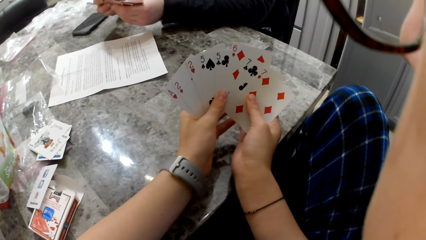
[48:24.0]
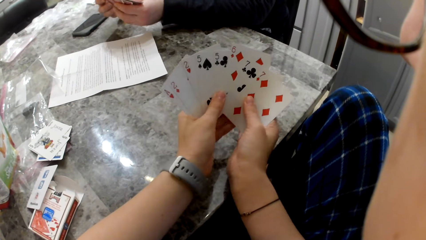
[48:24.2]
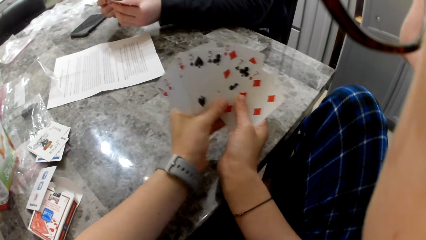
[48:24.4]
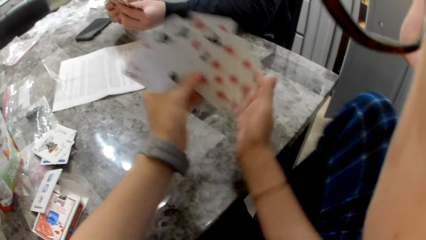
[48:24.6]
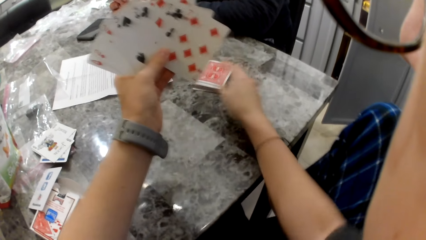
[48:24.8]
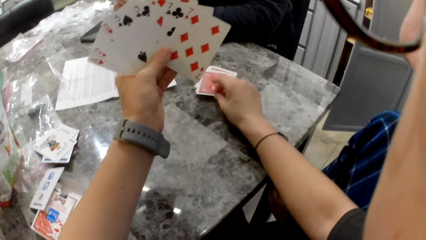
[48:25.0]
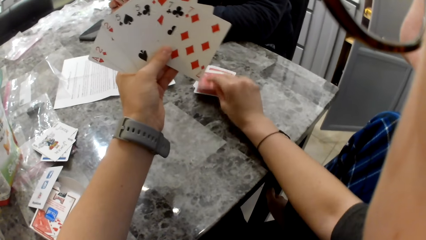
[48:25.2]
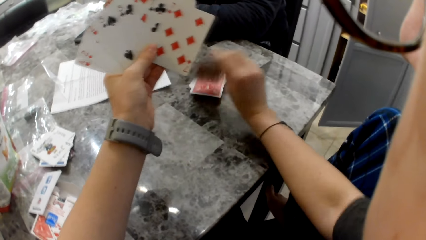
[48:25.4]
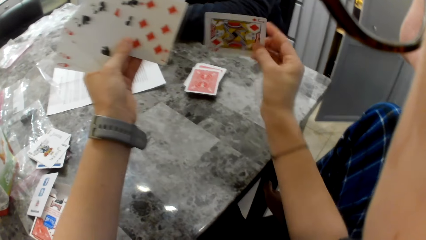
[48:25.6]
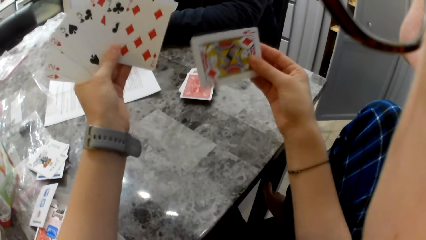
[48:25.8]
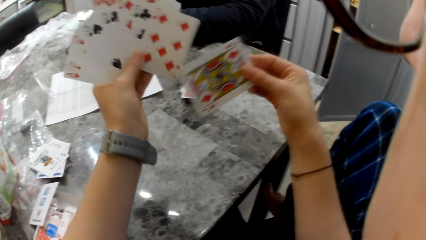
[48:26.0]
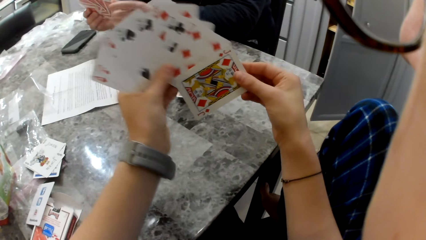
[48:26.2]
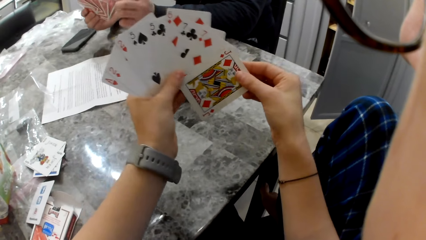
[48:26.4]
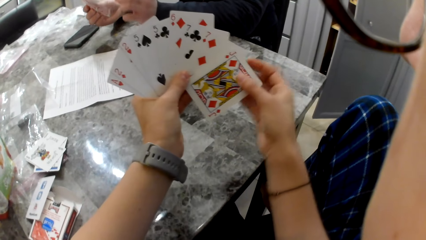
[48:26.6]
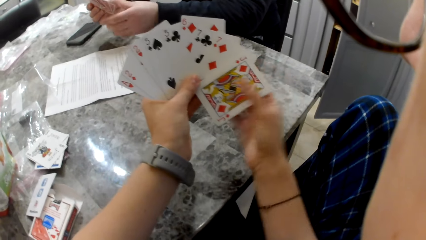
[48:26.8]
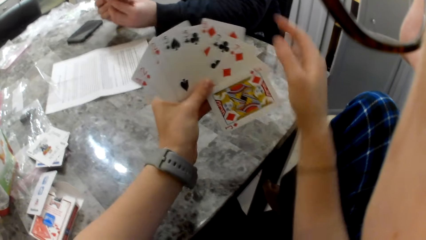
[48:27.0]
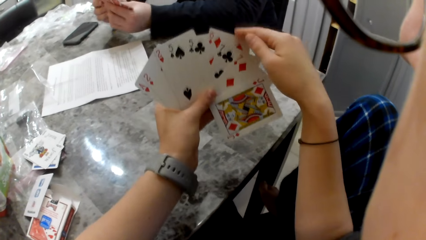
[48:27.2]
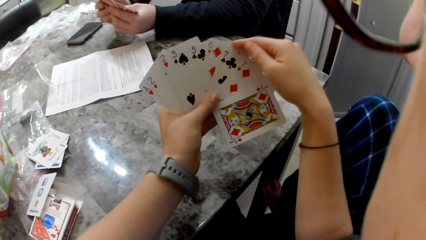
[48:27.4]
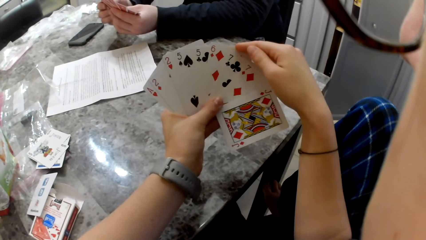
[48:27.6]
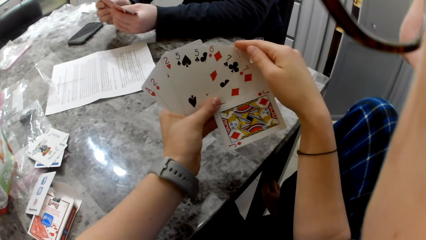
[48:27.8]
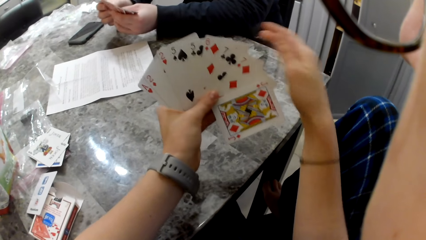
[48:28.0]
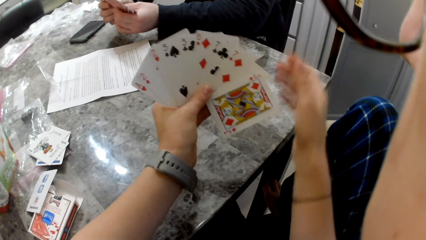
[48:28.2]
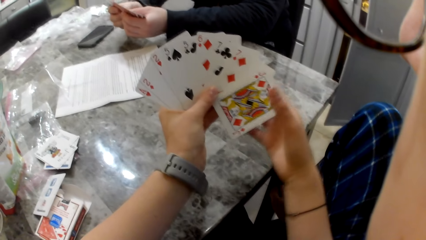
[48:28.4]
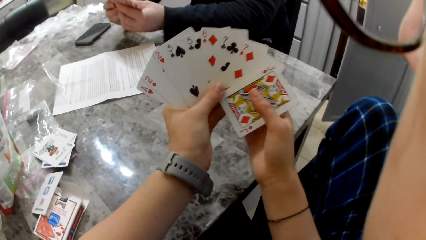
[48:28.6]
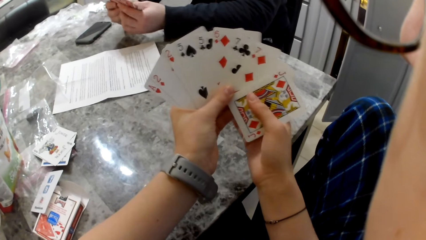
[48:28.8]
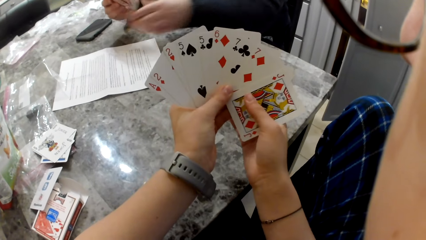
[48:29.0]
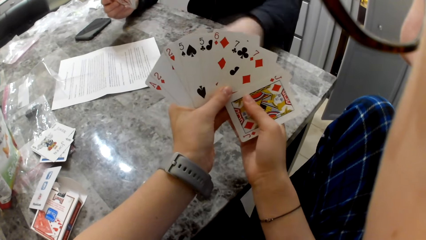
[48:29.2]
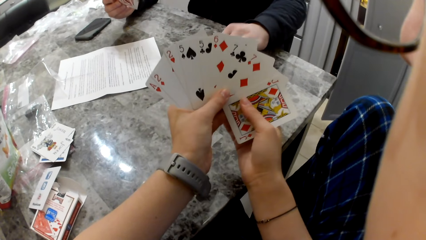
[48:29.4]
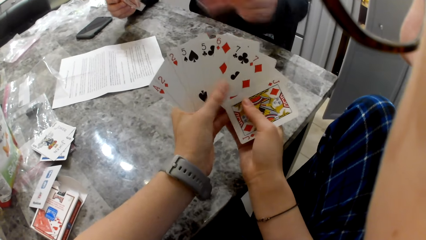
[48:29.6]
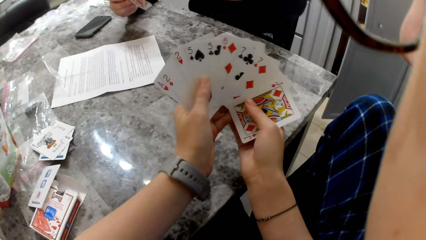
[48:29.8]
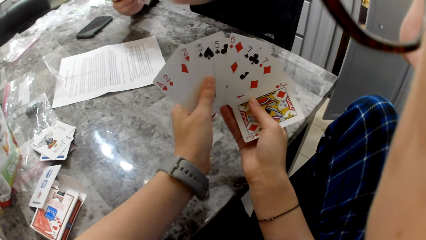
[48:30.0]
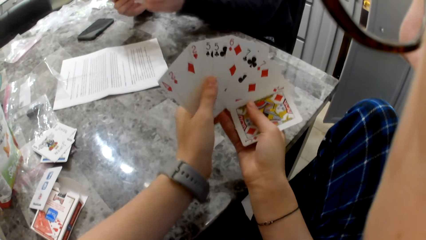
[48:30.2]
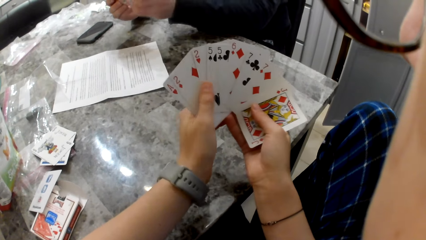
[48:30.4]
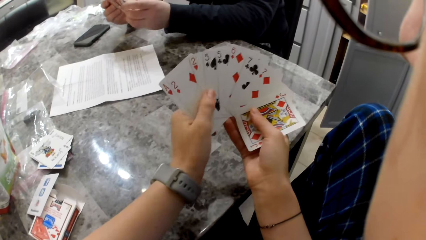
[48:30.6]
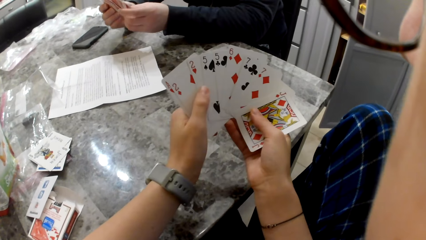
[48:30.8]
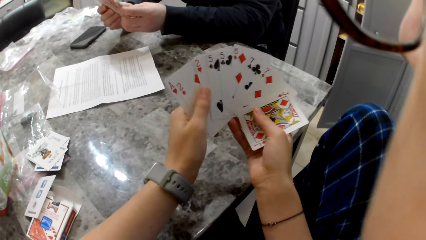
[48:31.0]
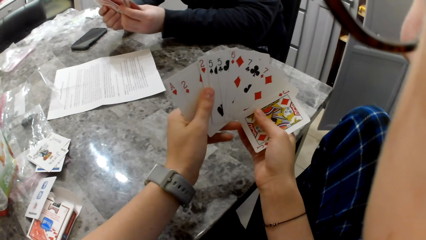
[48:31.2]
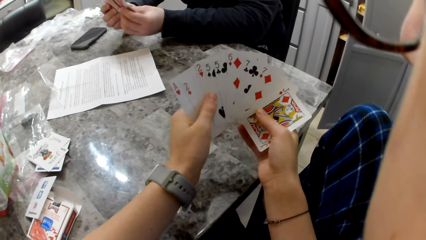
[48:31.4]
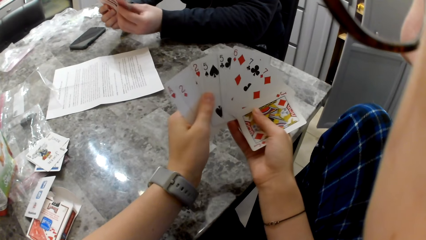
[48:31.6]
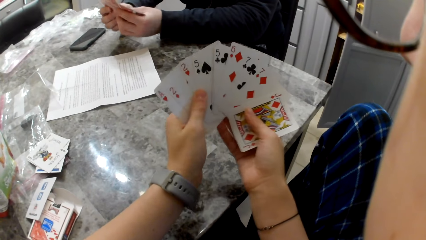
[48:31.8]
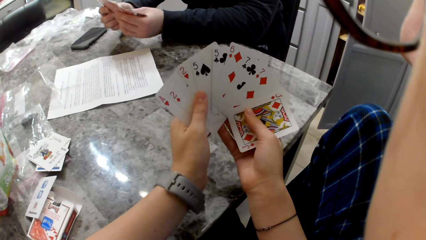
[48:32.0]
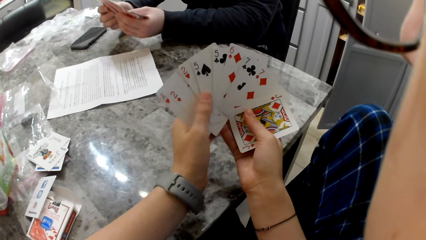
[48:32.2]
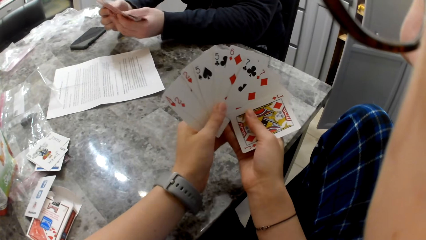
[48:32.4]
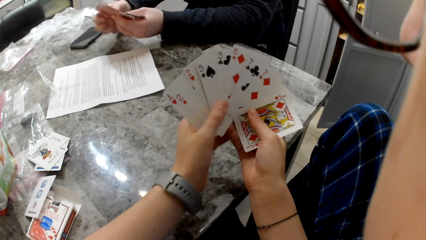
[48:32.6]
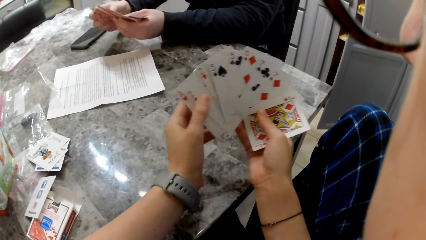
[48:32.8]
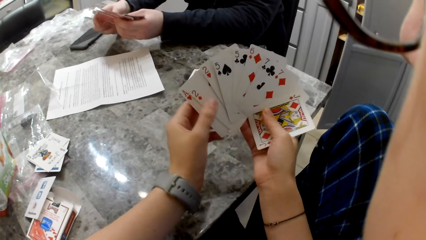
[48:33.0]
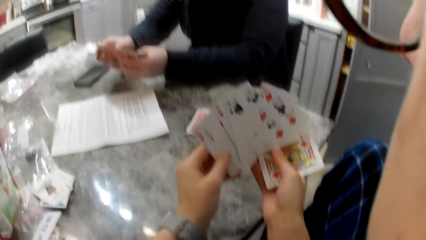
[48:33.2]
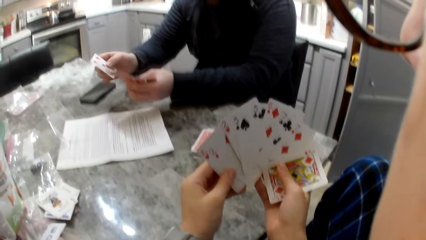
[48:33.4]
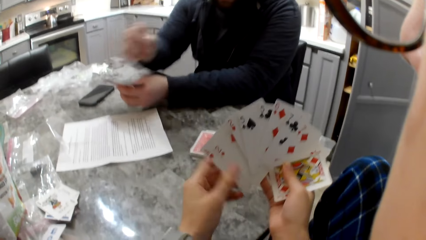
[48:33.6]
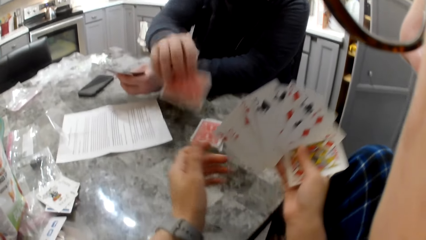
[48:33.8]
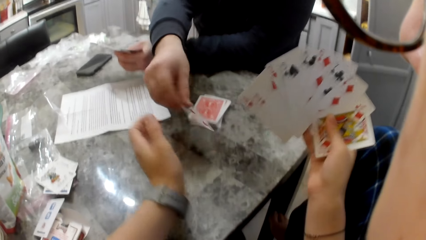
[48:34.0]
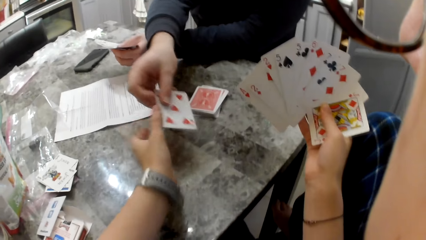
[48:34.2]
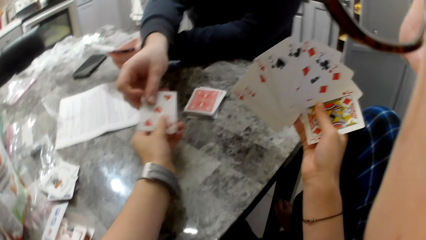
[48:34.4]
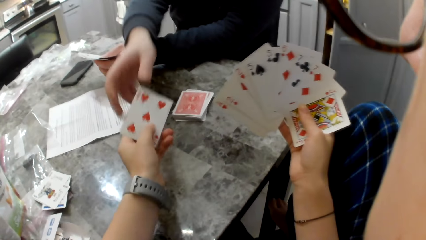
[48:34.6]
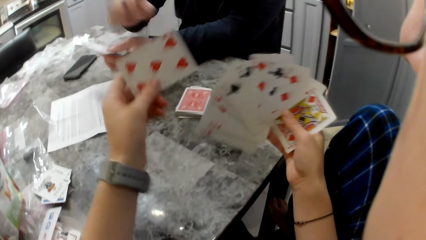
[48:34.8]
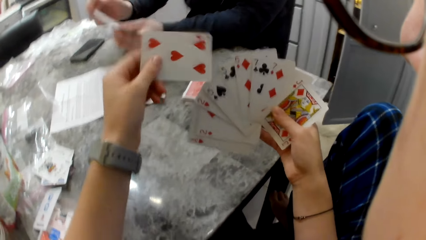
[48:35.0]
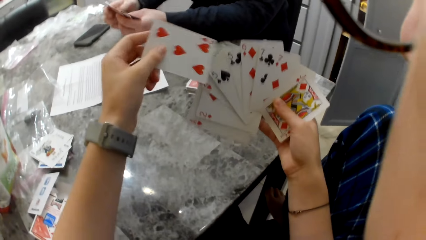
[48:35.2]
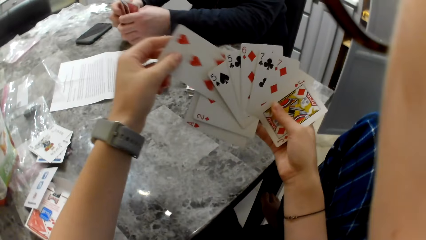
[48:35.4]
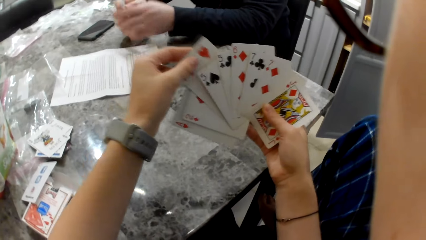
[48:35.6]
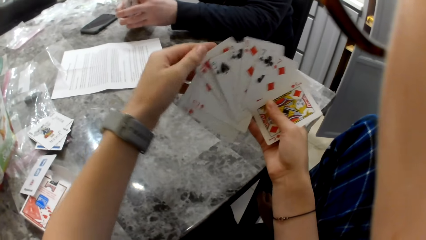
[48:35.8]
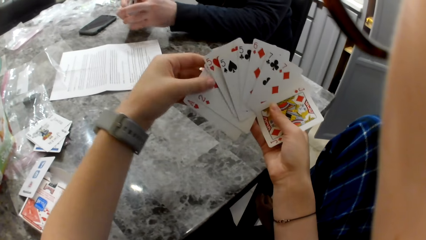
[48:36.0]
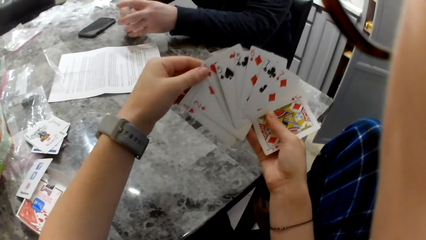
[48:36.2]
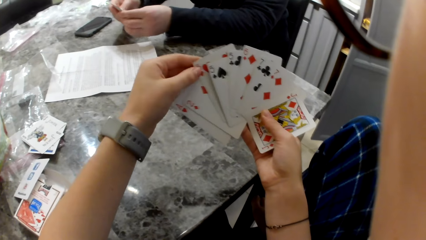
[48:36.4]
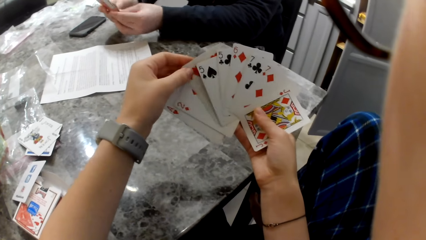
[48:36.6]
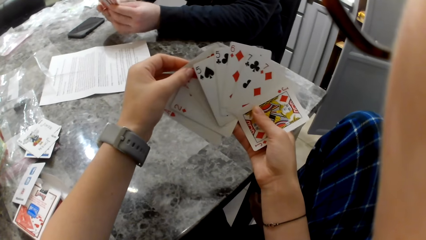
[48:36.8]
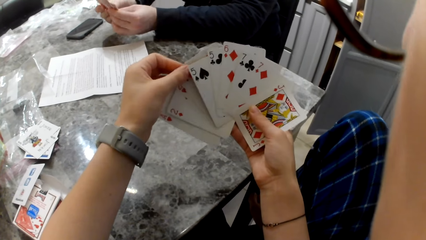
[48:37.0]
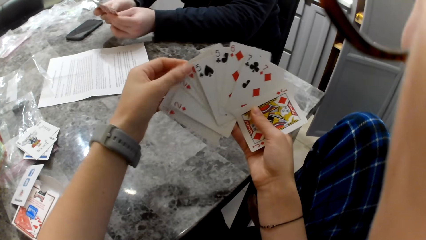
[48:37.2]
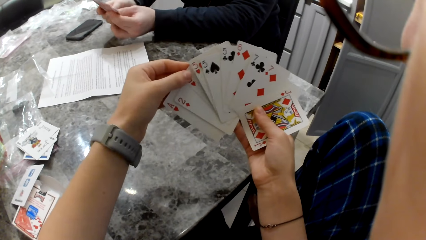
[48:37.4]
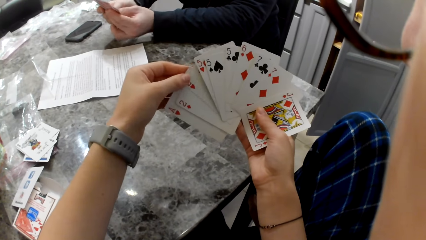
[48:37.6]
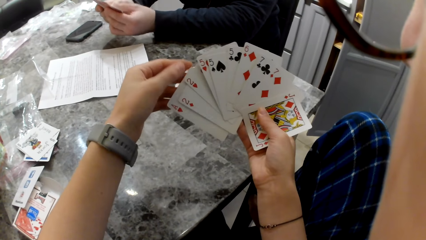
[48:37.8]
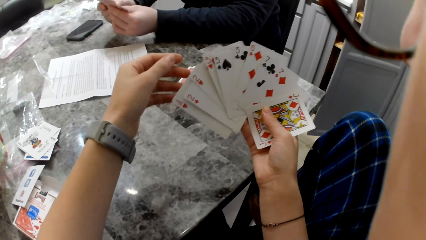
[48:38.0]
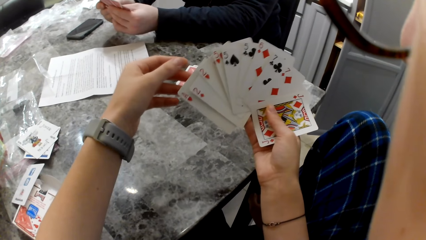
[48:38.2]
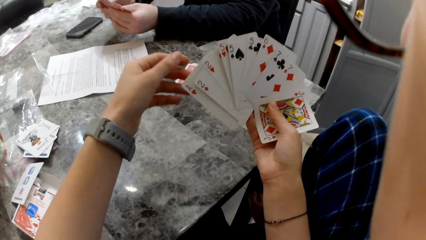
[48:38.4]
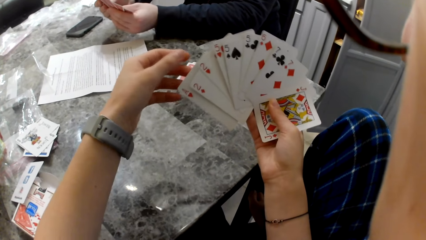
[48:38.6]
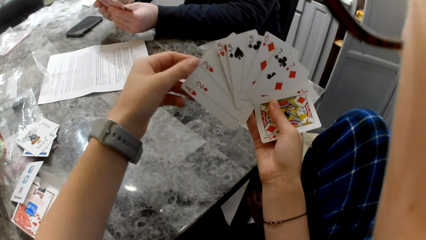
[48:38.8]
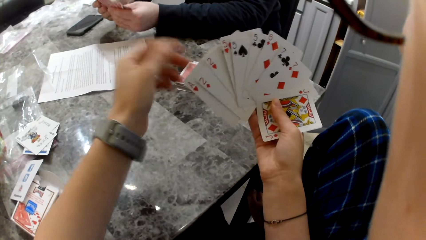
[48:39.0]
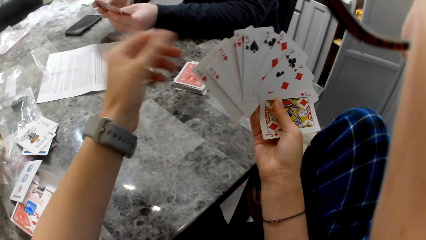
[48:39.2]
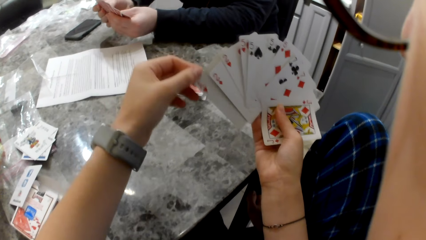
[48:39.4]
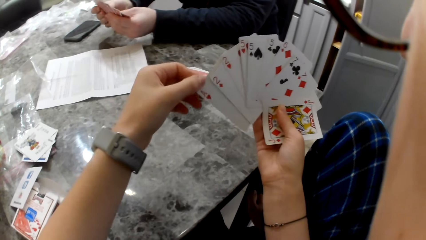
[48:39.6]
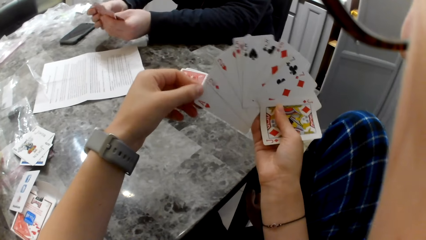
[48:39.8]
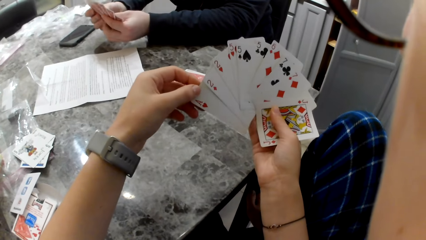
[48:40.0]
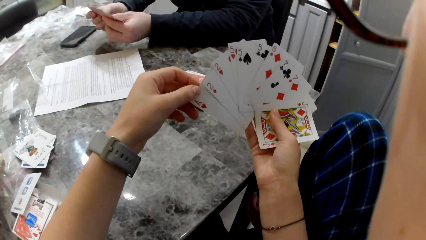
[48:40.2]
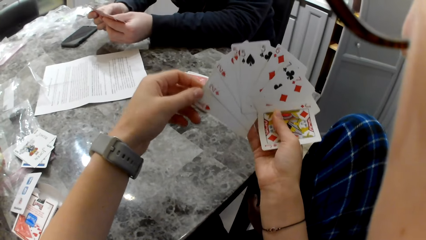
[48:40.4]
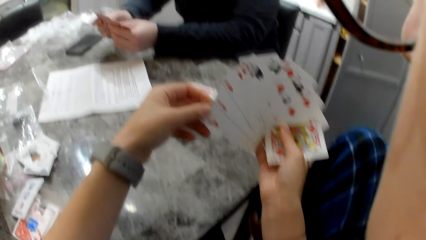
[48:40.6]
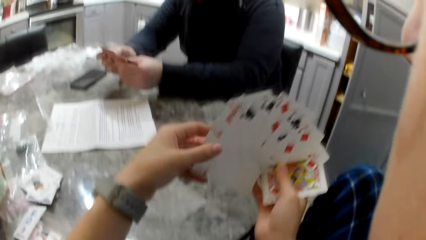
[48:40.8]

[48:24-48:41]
The camera wearer picks a card from the pile of cards on the table. She puts the card in her left hand. A man picks a card from the pile of cards on the table and puts the card in his right hand. The man hands a card to the camera wearer. The camera wearer collects the card from the man. She puts the card in her right hand.
